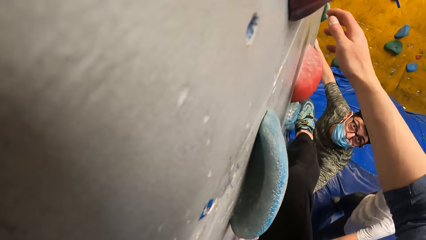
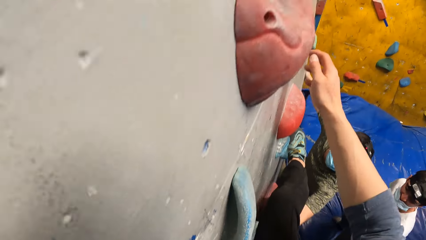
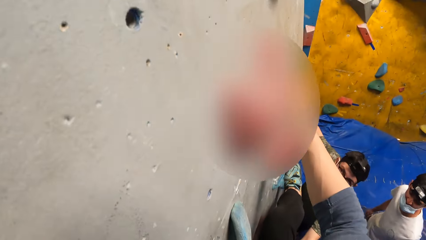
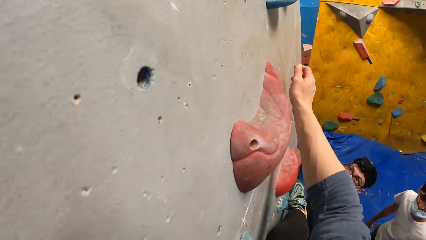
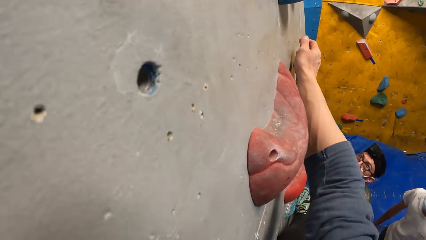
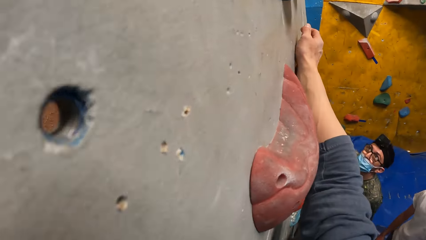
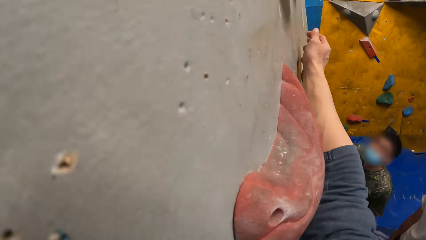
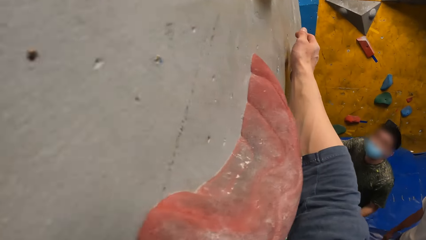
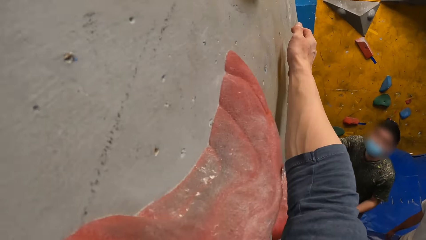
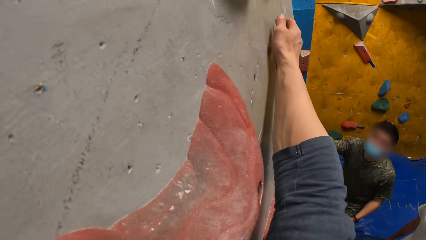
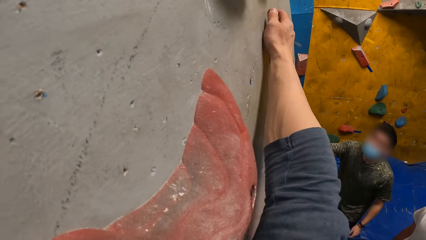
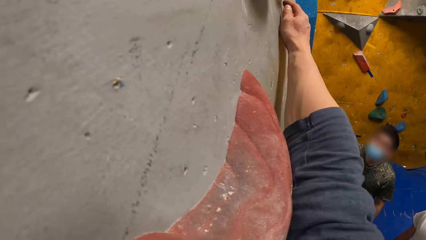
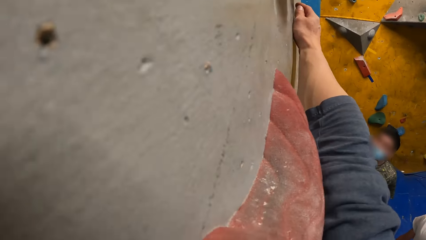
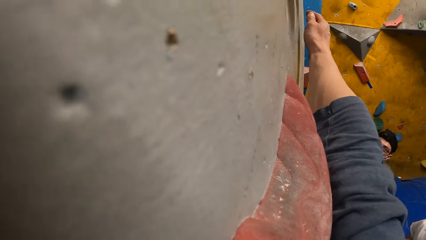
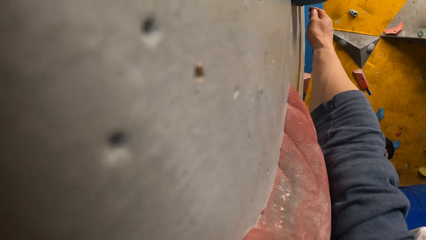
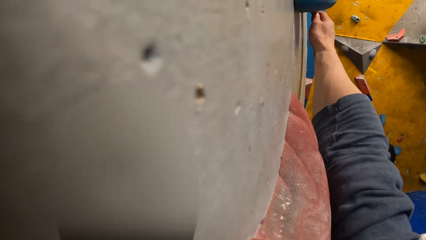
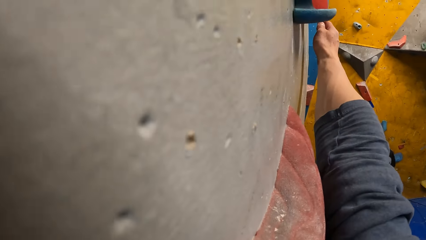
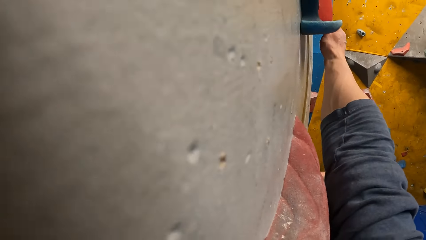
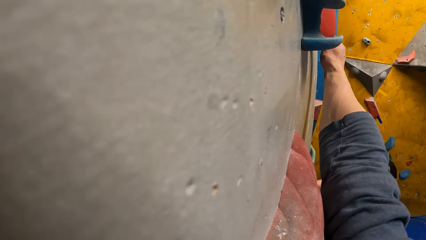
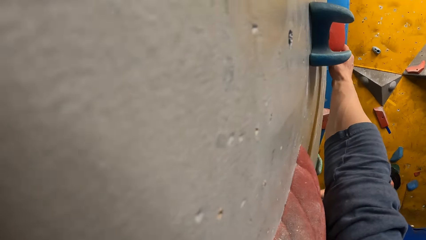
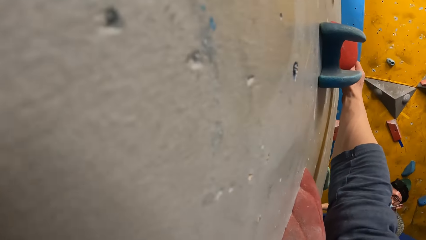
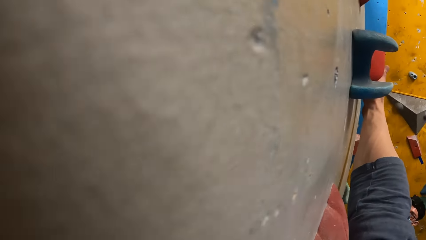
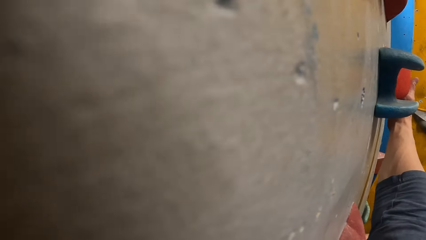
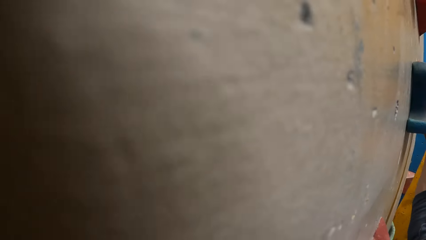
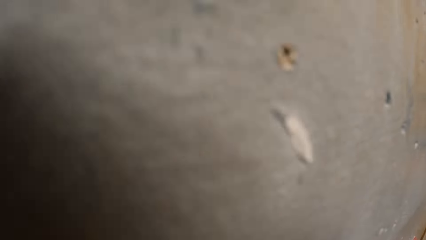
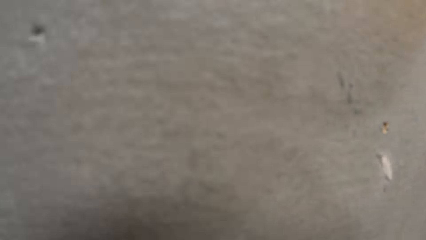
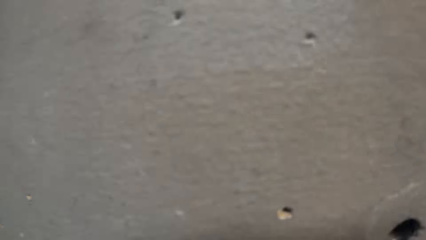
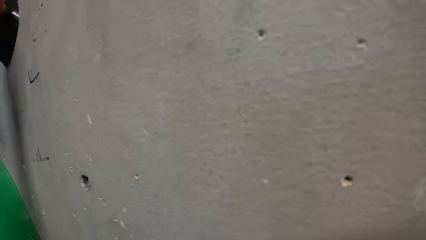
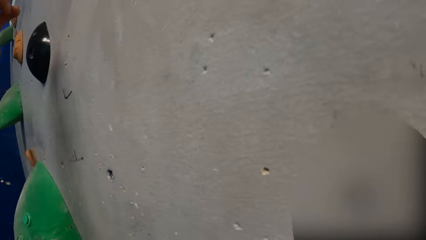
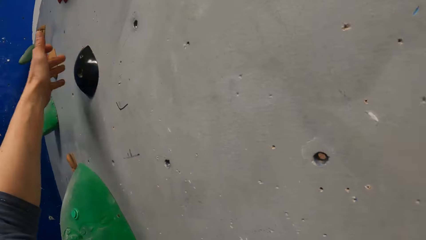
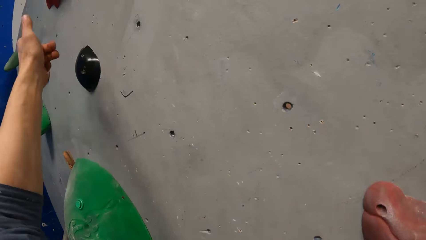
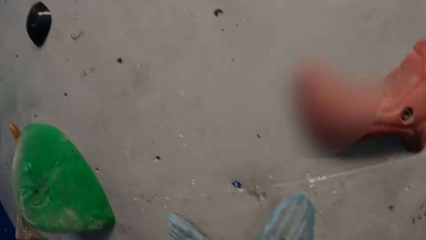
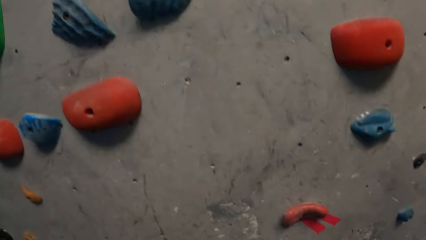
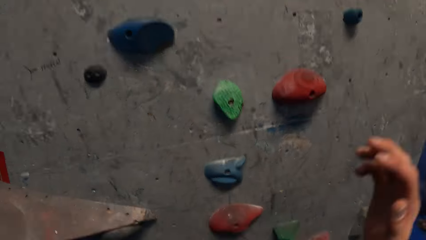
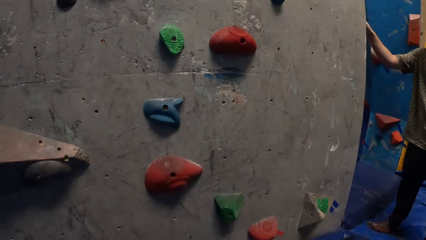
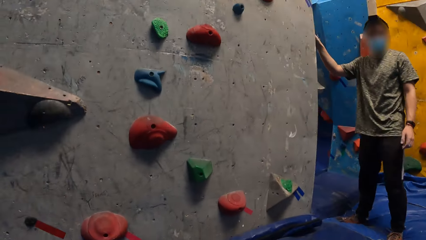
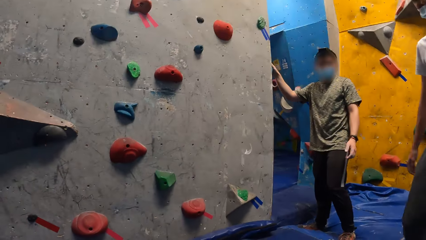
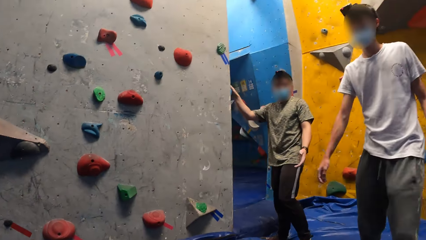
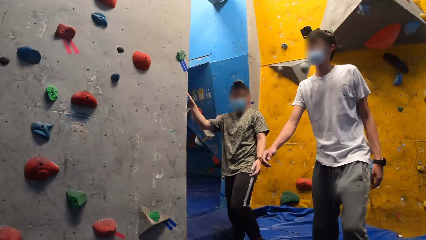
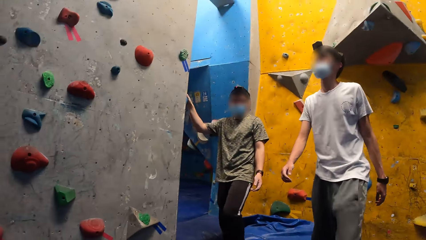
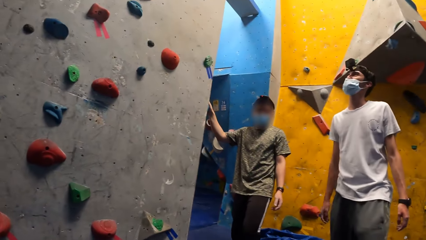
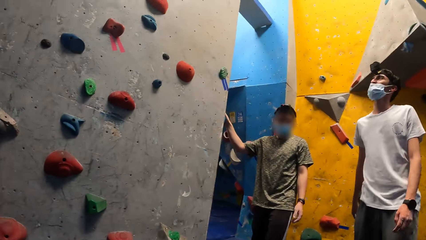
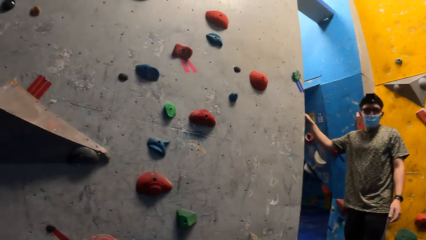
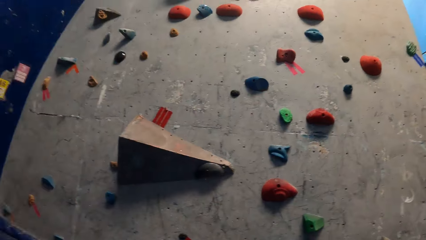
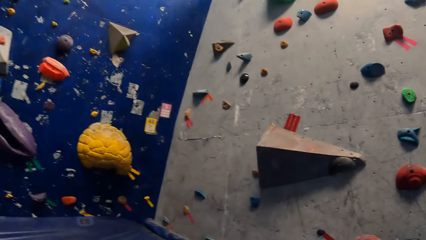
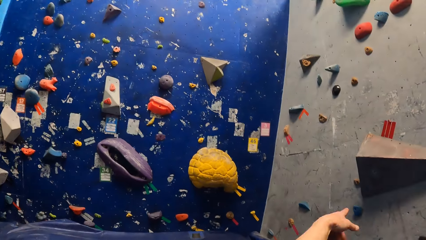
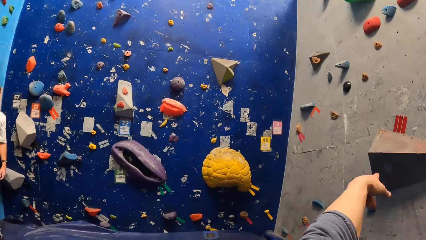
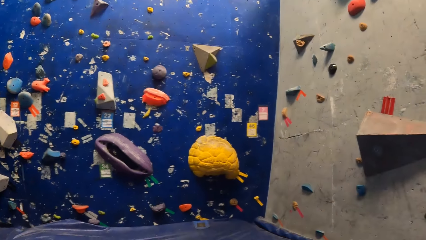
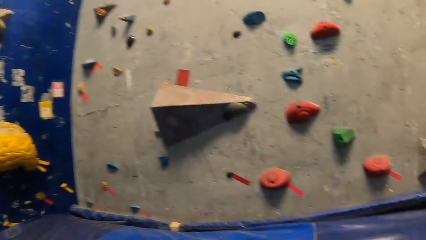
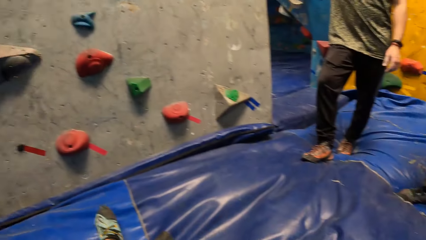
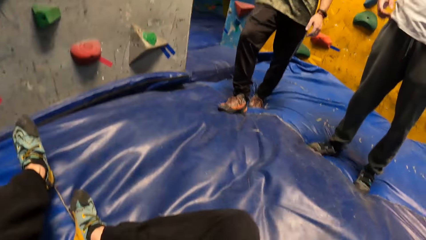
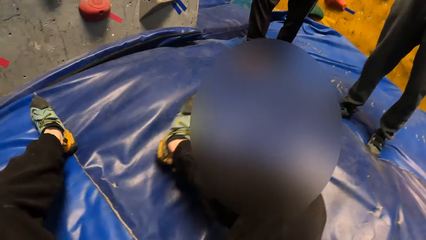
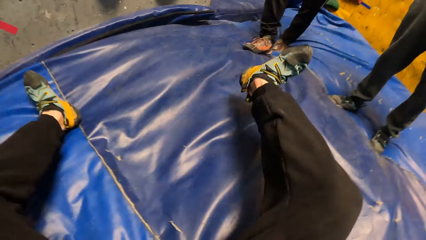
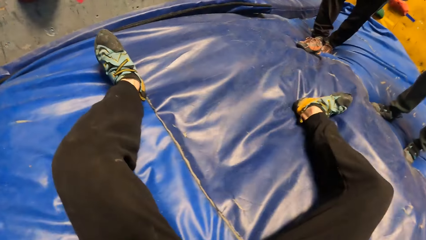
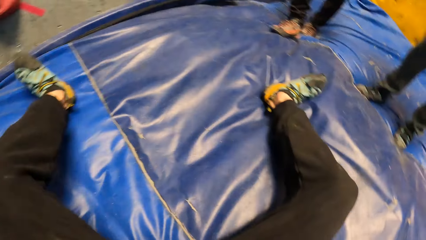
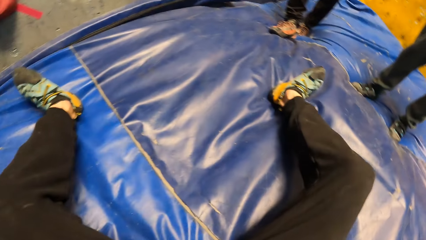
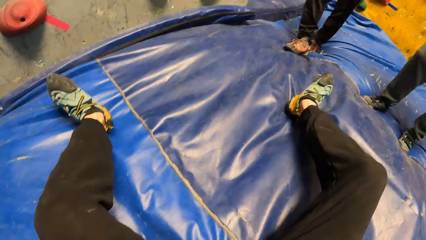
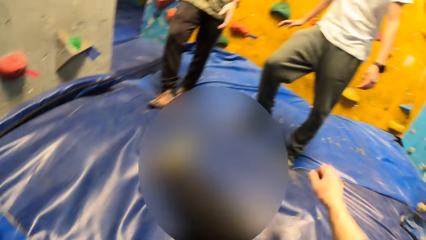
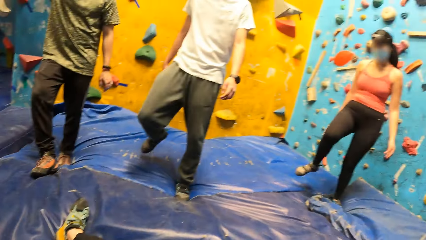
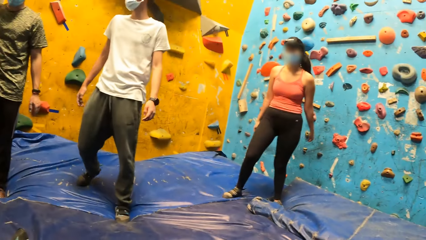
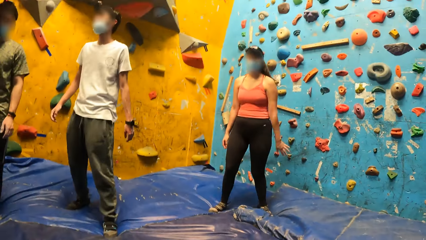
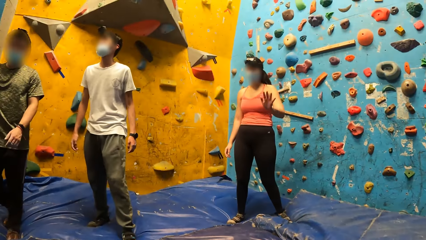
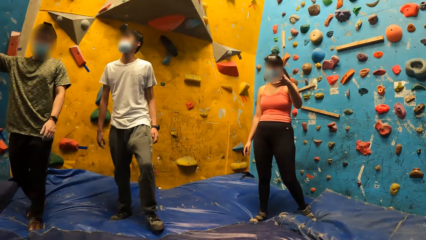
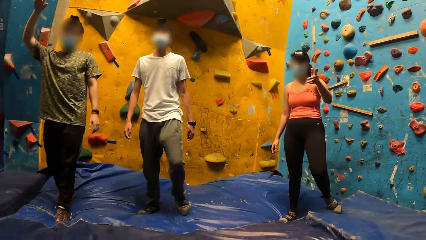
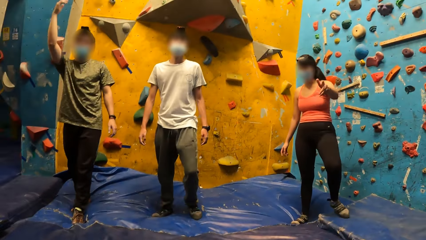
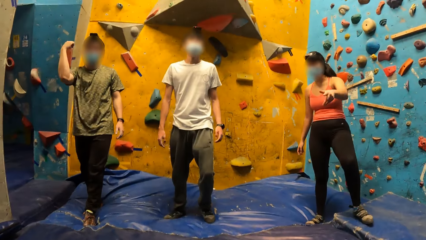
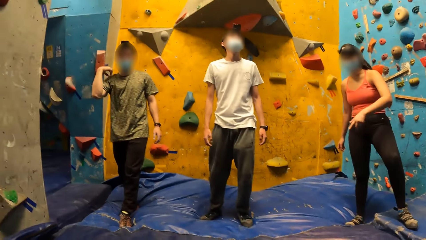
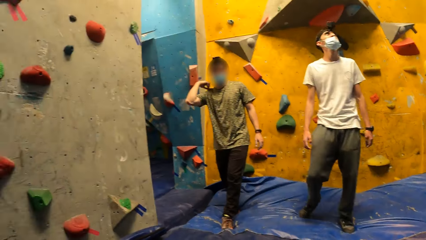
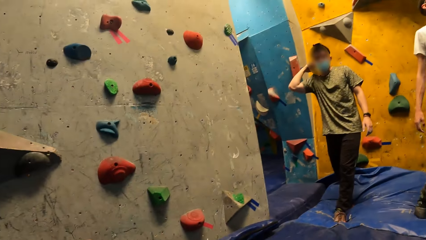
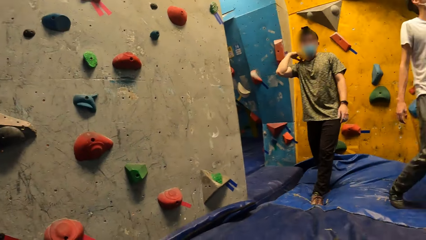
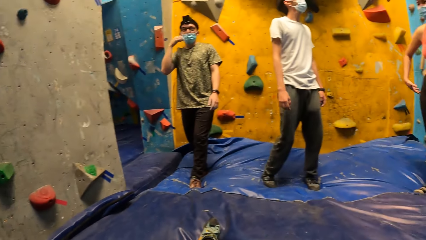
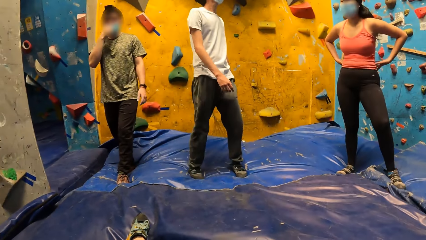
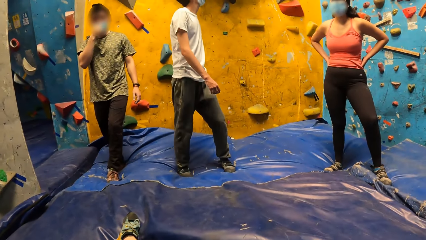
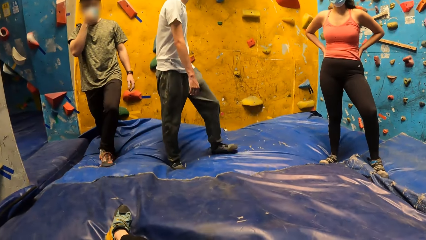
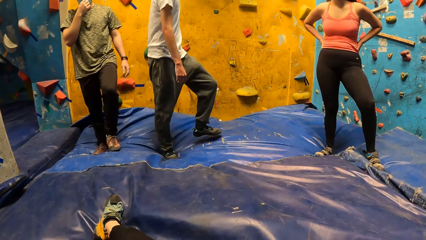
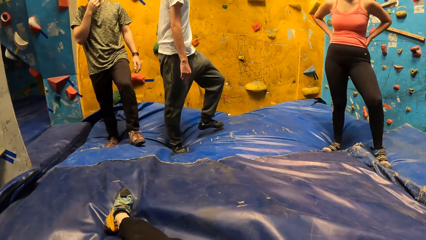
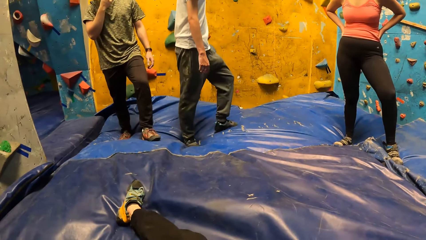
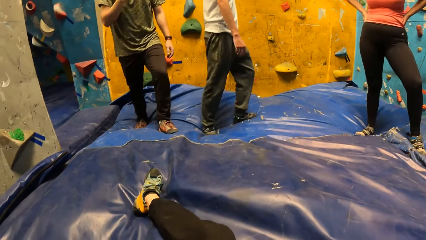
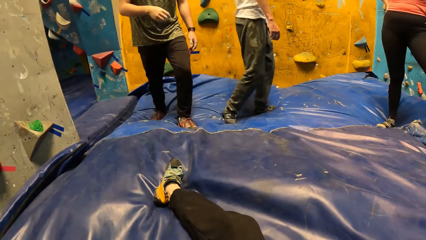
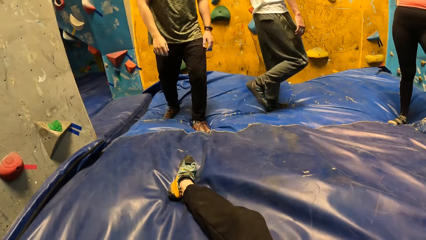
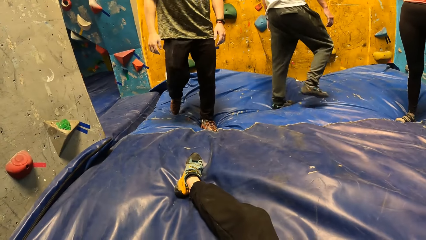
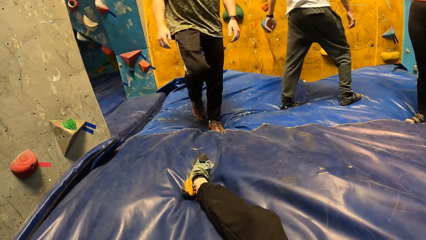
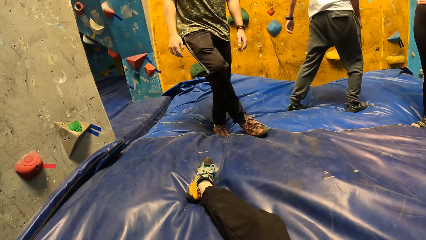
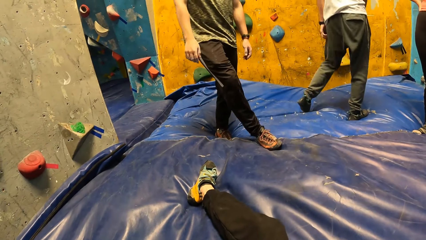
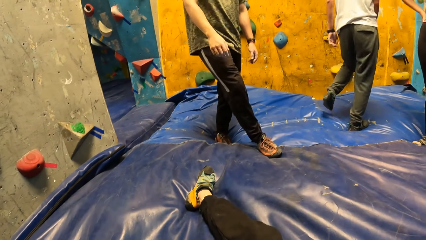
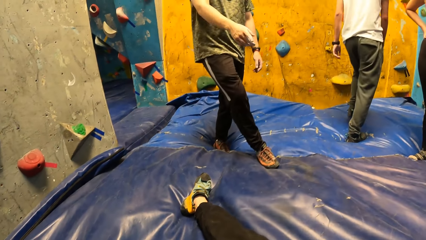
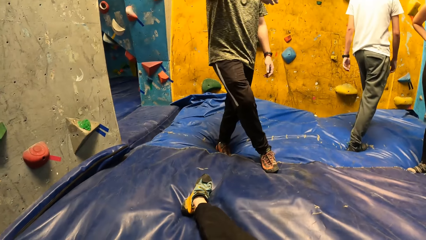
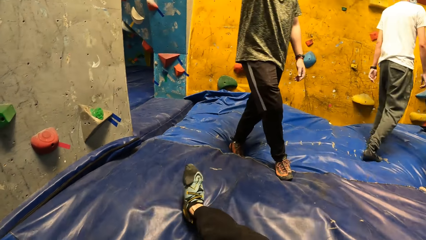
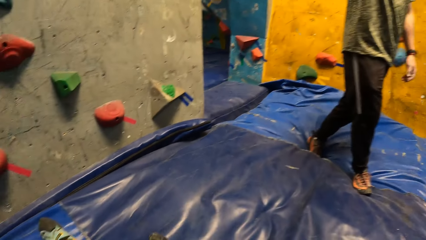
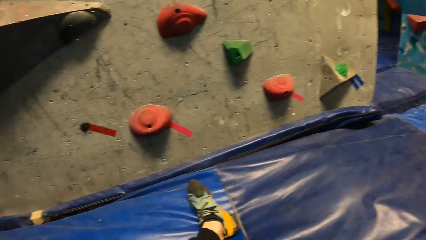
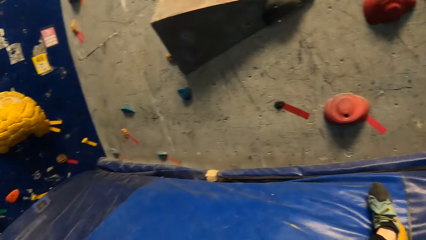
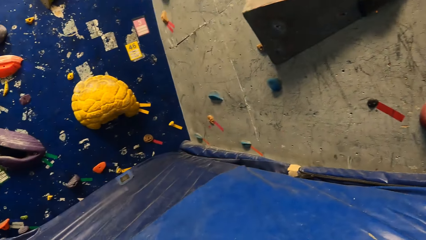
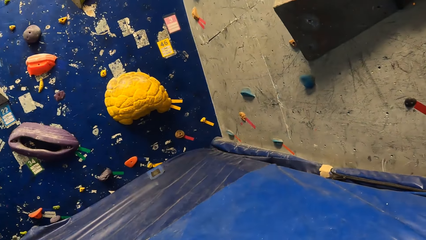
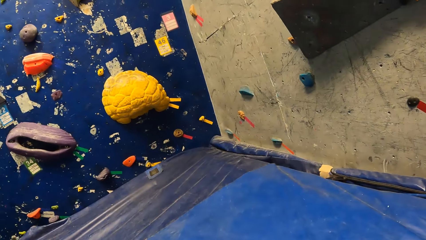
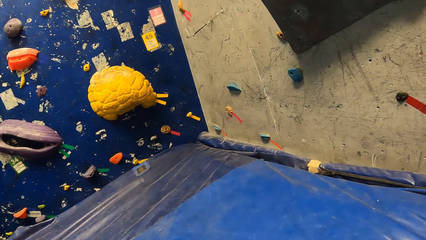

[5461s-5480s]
The camera wearer stretches his right hand. He touches a rock hold with his right hand. He climbs down the wall. He points his left hand to the rock hold. A woman gestures with her left hand. The man adjusts his shirt with his right hand, adjusts his facemask with his right hand and raises his right hand.
